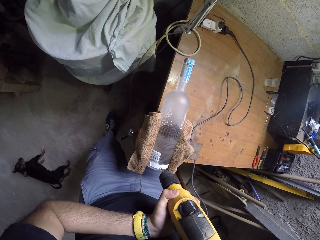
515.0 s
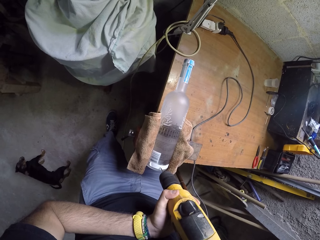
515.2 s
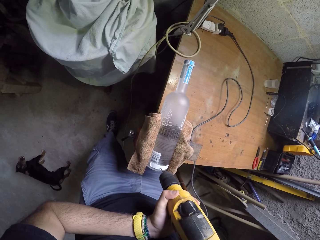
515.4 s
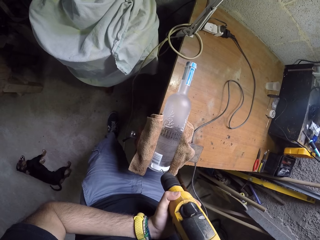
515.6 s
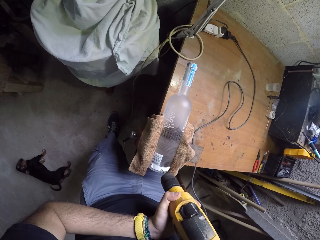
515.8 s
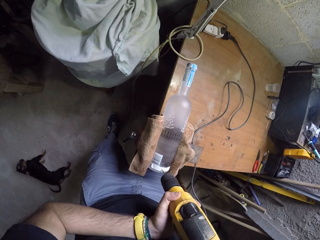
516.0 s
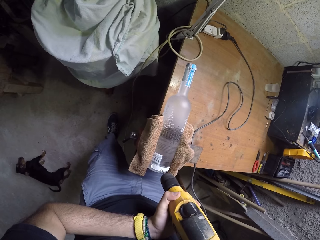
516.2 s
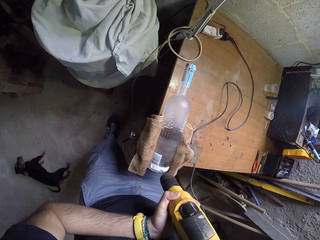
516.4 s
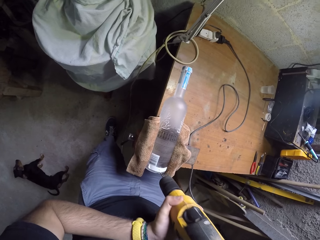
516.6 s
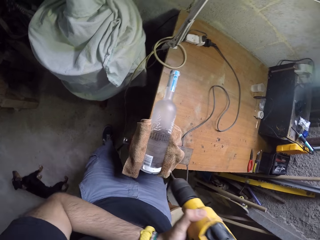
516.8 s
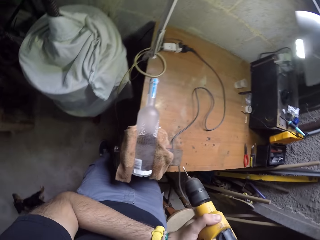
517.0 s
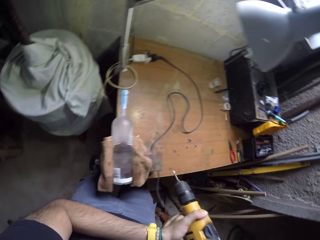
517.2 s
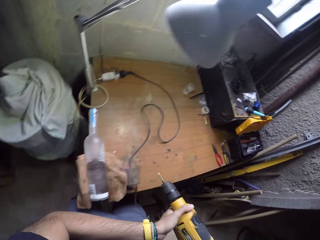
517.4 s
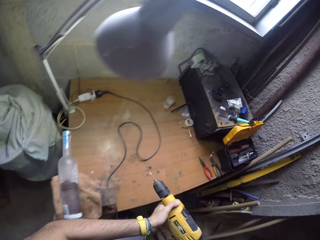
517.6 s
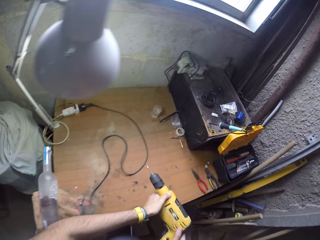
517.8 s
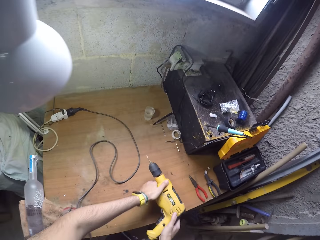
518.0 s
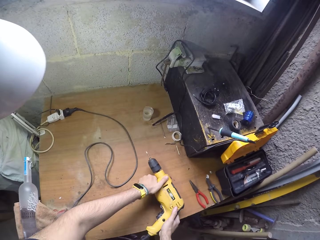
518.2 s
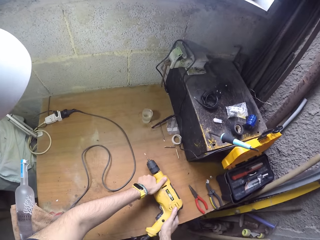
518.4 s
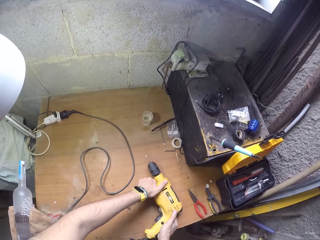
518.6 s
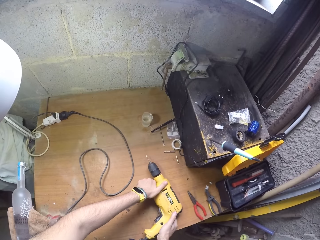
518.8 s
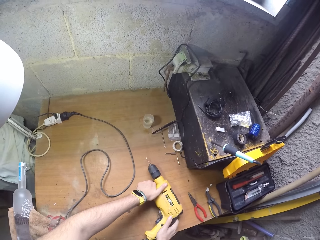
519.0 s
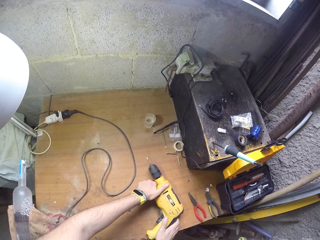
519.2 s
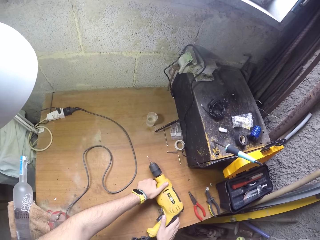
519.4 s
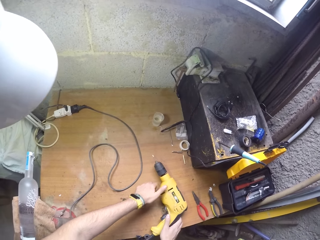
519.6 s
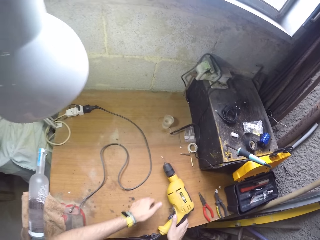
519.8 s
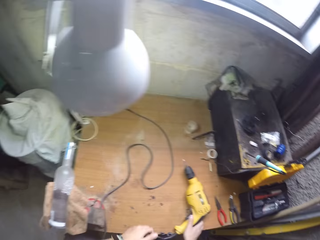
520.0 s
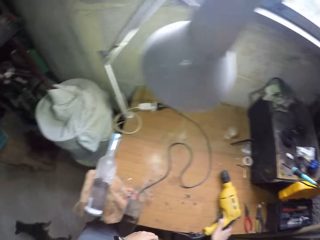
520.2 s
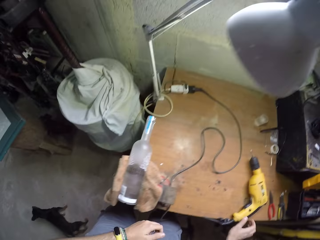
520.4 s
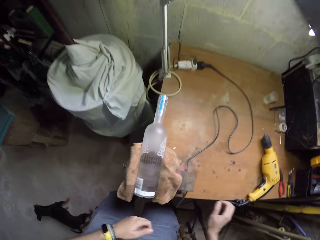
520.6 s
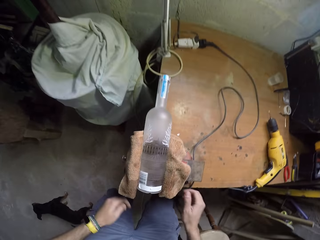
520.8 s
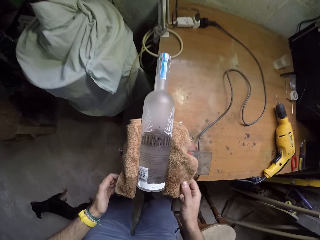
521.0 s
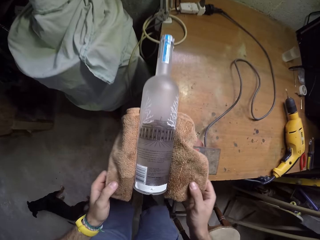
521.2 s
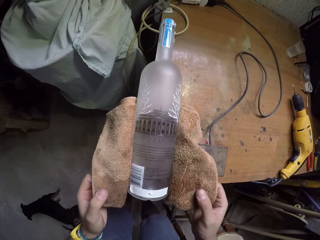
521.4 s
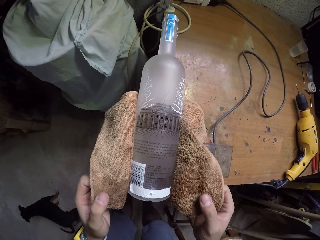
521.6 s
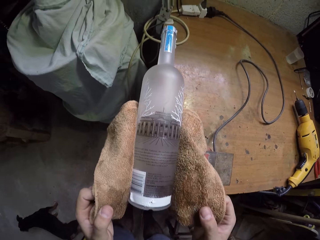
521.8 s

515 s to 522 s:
The camera wearer removes the drill machine from the glass bottle. They put the drill machine on the table. They move around a garage. They adjust a towel on the bottle.

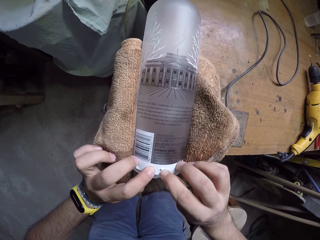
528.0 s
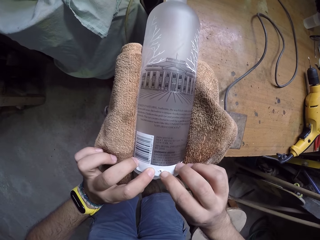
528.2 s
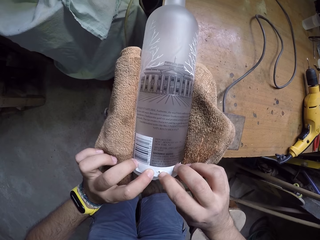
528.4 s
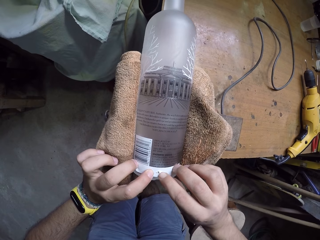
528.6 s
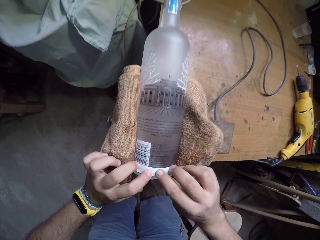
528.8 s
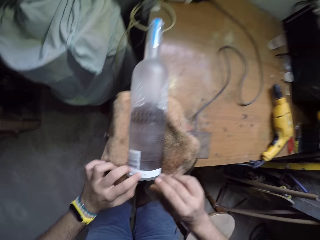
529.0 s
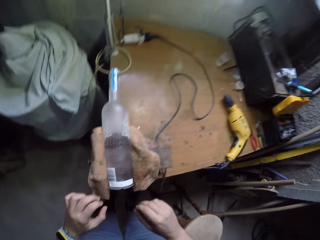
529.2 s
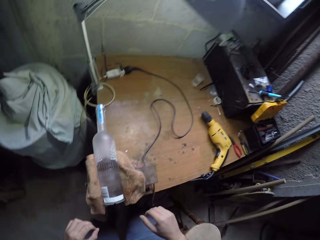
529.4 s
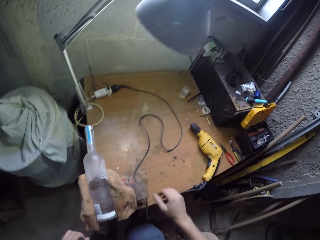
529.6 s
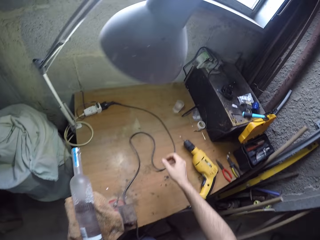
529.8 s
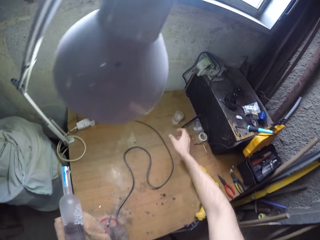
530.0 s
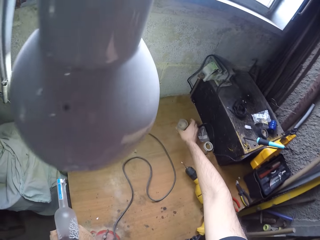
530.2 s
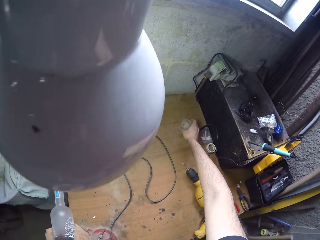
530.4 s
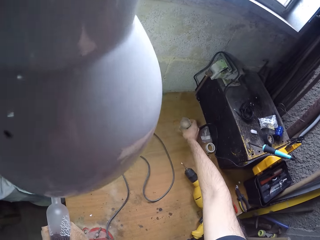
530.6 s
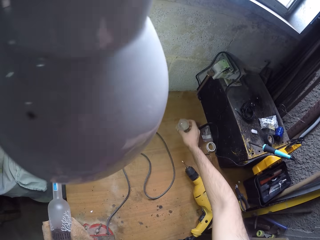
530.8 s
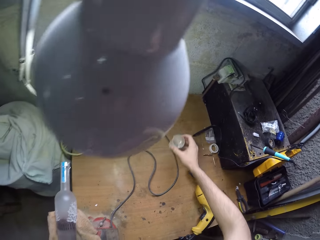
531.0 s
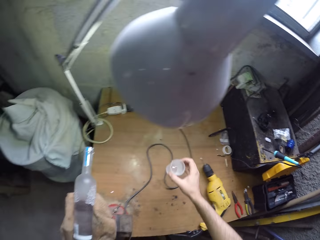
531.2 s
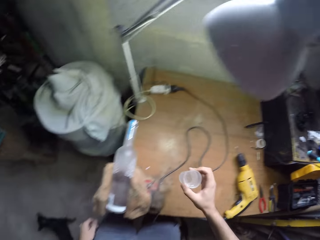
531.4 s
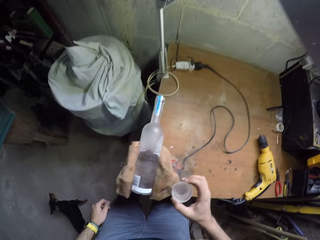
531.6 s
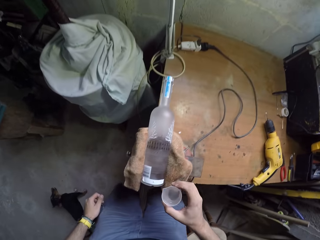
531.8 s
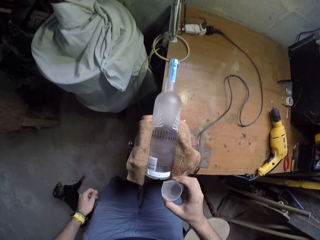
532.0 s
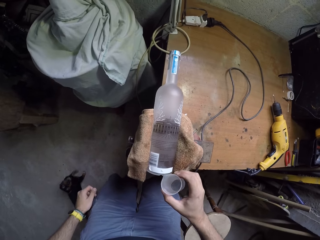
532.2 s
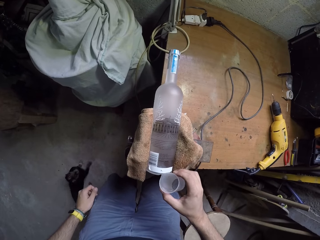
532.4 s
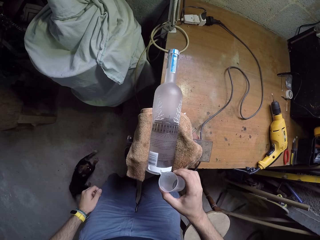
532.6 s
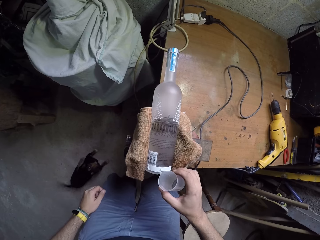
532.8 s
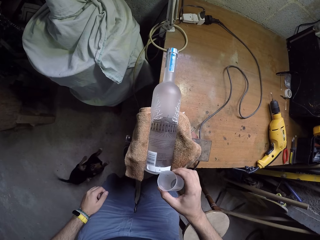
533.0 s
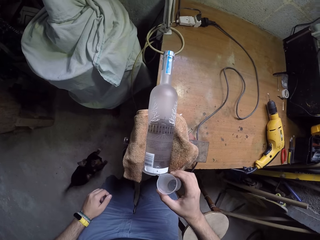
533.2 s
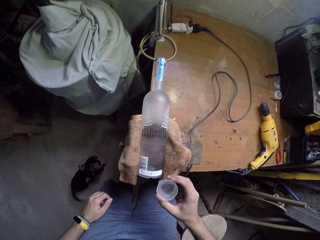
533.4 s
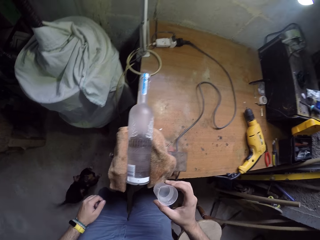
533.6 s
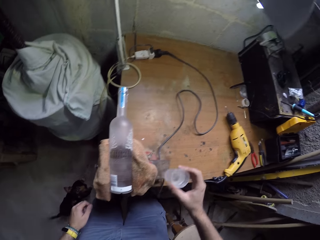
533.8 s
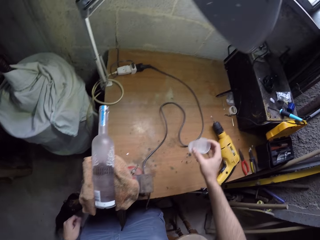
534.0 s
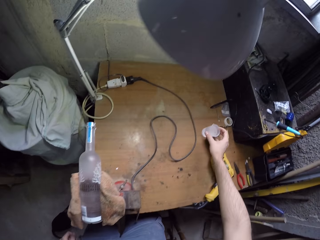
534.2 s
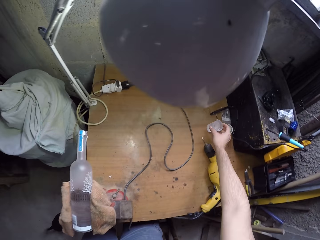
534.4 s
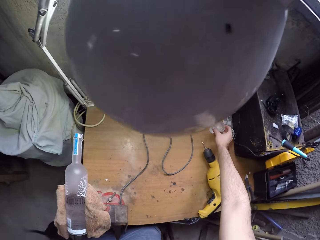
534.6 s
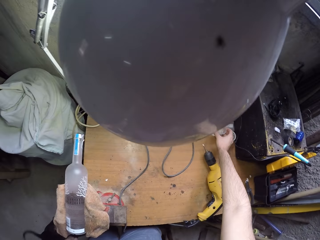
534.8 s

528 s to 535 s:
The camera wearer picks up a measuring cup of liquid from the table. They pour water on the bottle. They put down the measuring cup.

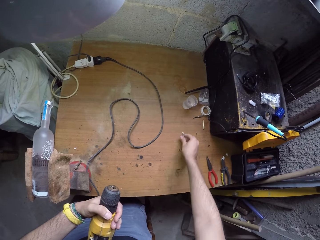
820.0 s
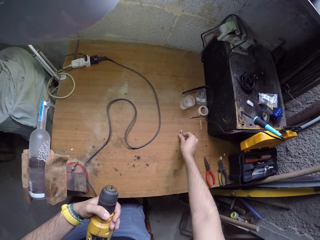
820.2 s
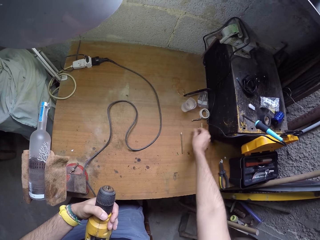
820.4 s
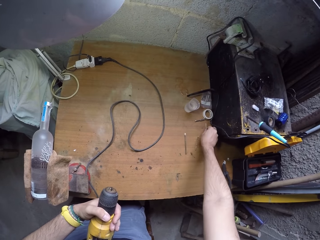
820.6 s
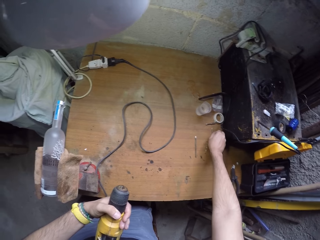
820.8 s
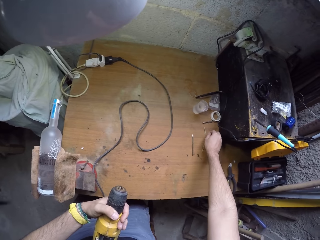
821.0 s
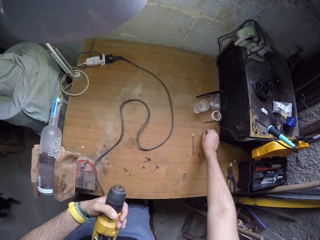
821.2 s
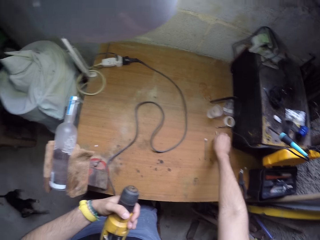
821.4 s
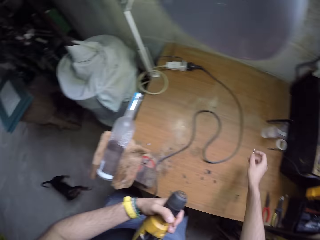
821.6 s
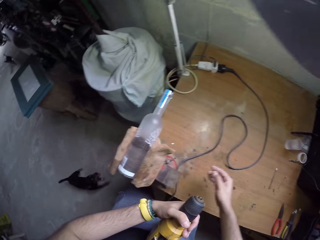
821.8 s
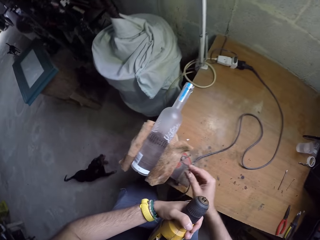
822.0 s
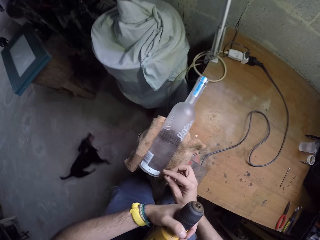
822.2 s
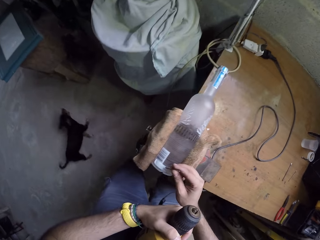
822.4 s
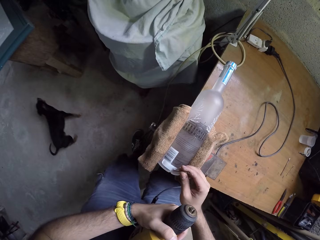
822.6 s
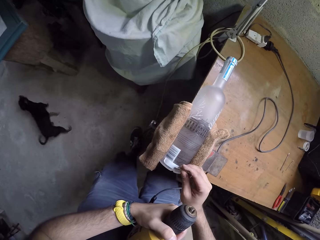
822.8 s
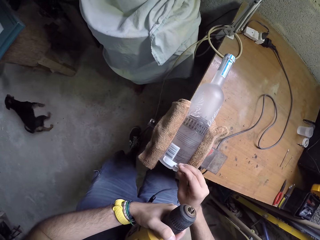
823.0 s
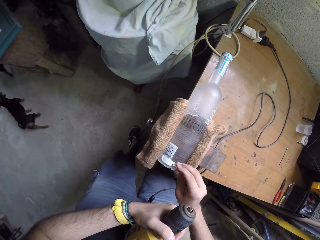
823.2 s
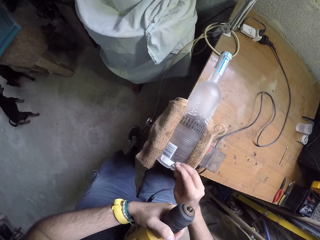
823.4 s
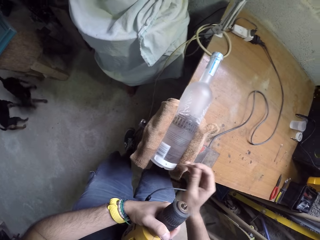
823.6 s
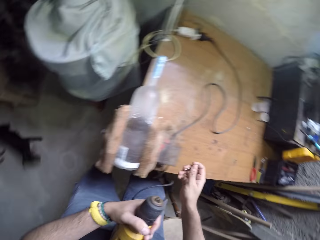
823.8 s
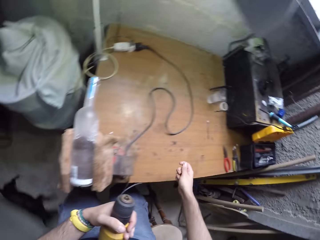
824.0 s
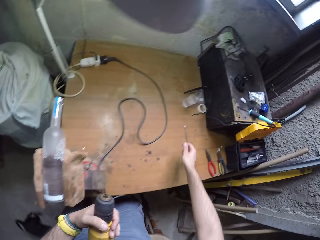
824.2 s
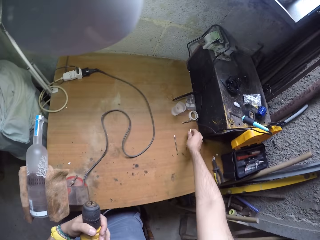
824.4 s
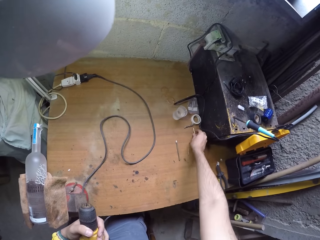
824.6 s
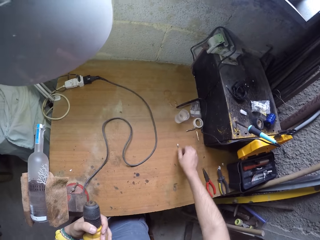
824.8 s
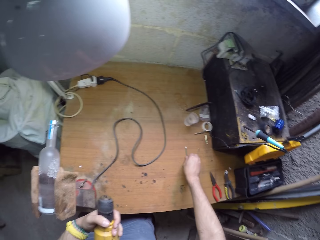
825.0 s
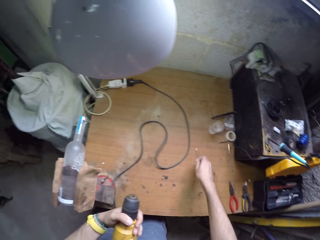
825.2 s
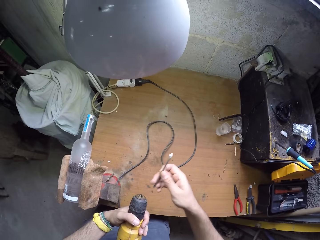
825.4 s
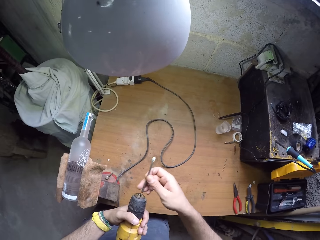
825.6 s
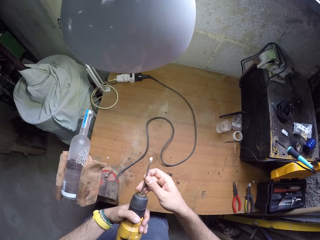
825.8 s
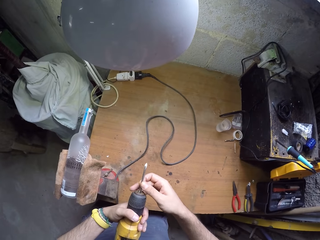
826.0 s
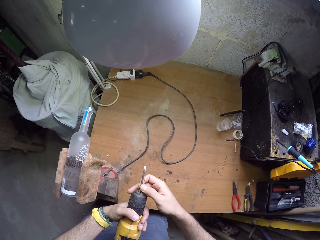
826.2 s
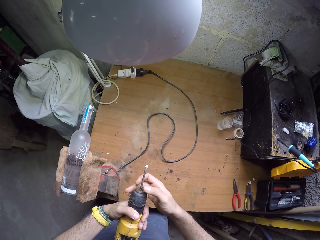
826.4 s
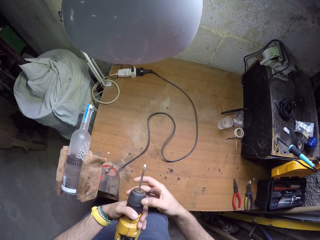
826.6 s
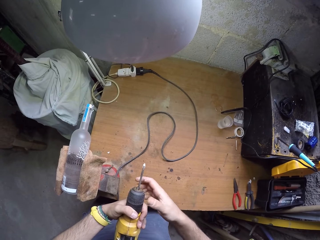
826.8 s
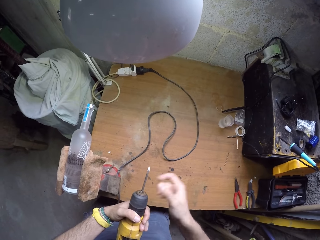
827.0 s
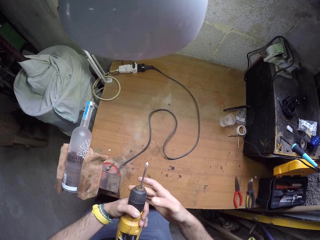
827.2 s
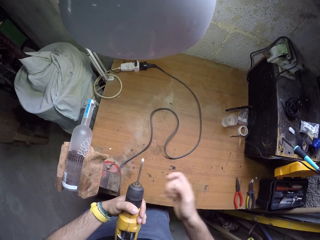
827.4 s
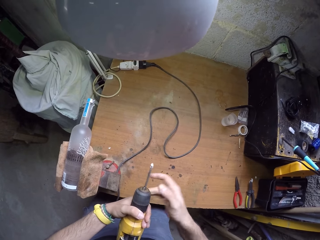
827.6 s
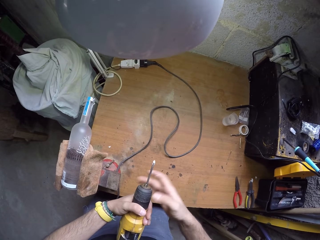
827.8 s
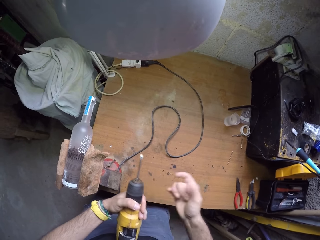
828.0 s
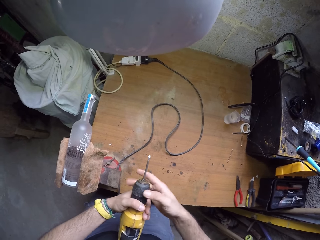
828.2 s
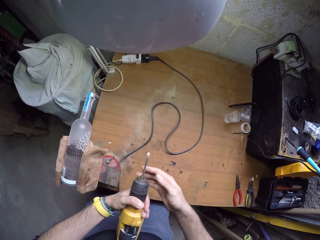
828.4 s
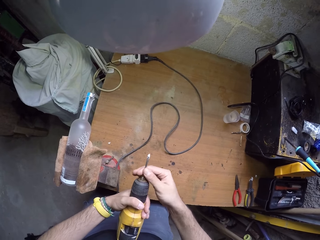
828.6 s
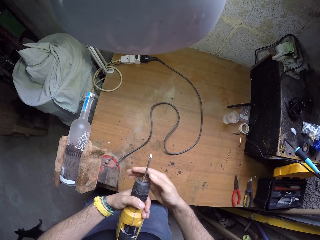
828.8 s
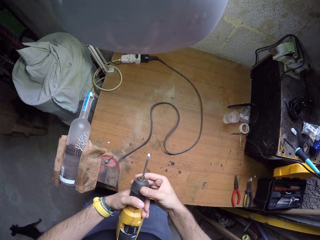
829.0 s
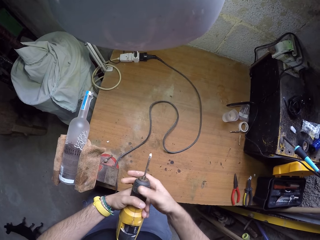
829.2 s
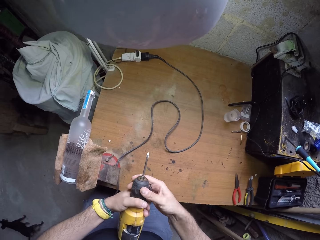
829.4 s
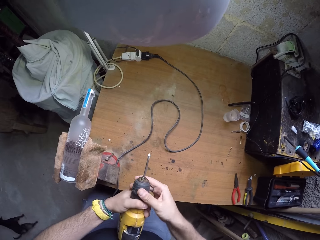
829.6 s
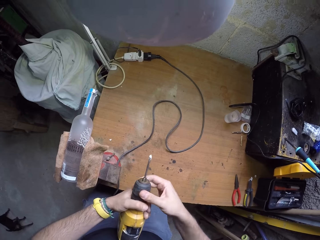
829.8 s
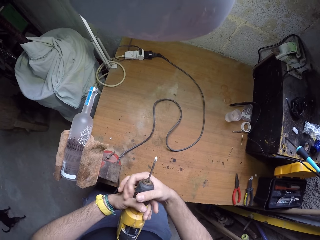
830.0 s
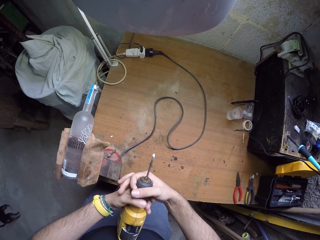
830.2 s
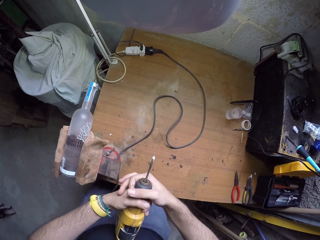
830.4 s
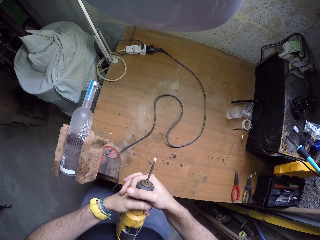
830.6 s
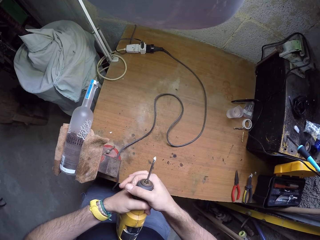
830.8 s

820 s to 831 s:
The camera wearer puts the drill bit on the worktable with his right hand. He takes the drill bit from the worktable with his right hand. He touches the bottle with the drill bit in his right hand. He puts the drill bit on the worktable with his right hand. He takes the drill bit from the worktable with his right hand. He inserts the drill bit into the chuck with his right hand. He screws the chuck with his right hand. He holds the drill bit with his right hand. He touches a driller. He screws the chuck with his right hand.
